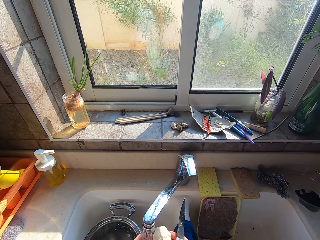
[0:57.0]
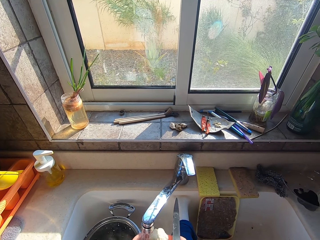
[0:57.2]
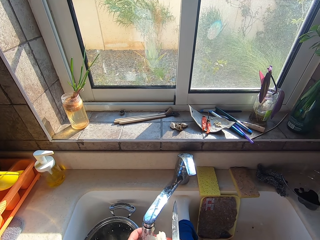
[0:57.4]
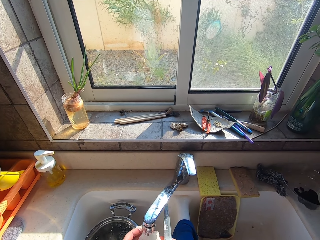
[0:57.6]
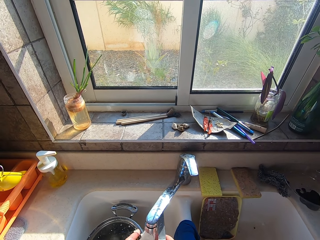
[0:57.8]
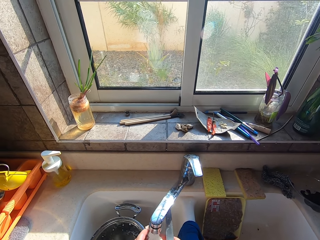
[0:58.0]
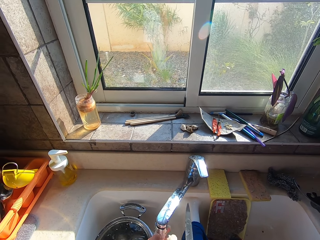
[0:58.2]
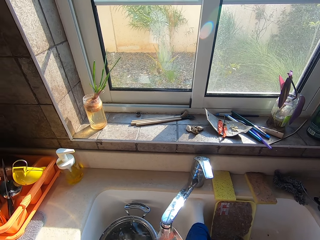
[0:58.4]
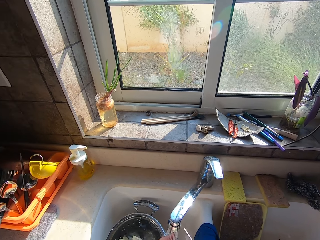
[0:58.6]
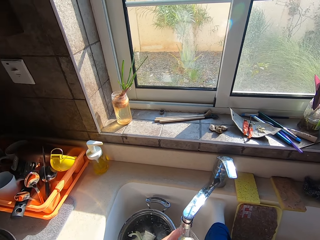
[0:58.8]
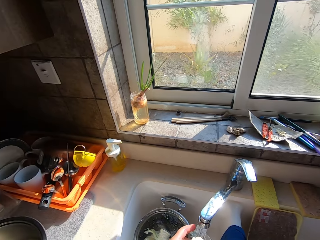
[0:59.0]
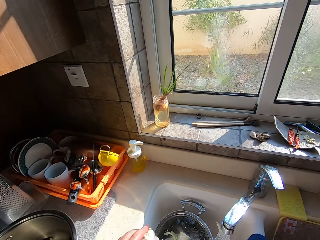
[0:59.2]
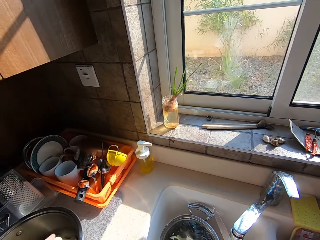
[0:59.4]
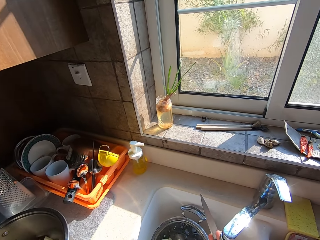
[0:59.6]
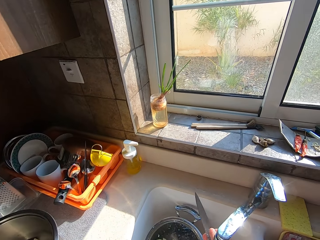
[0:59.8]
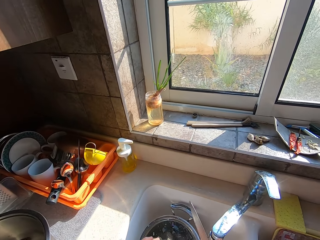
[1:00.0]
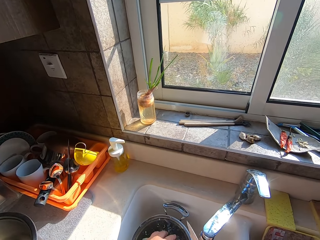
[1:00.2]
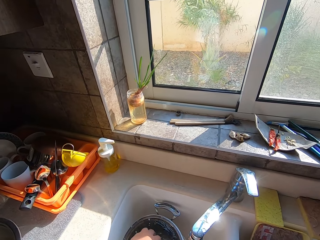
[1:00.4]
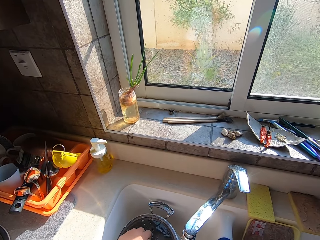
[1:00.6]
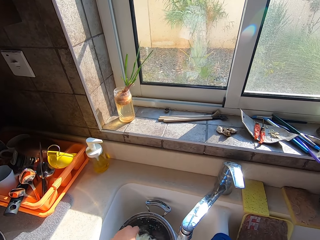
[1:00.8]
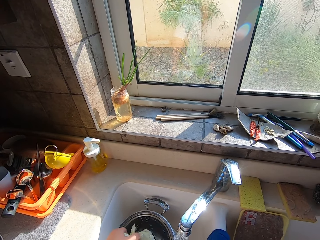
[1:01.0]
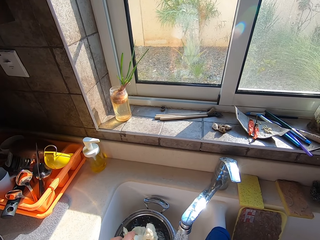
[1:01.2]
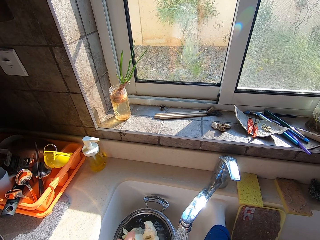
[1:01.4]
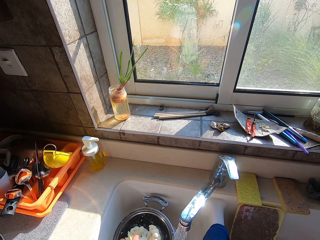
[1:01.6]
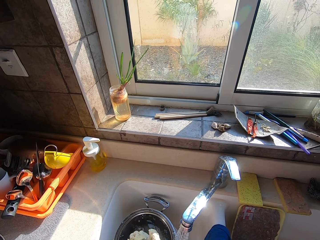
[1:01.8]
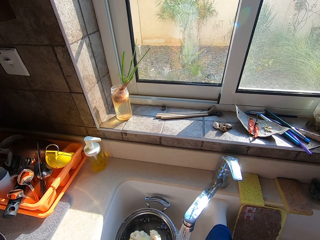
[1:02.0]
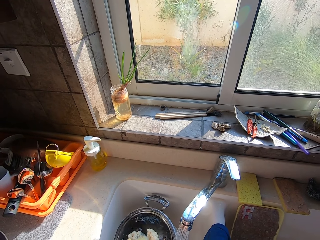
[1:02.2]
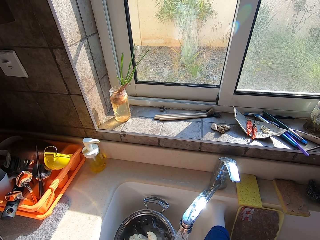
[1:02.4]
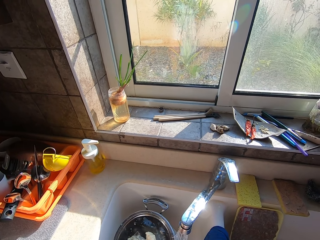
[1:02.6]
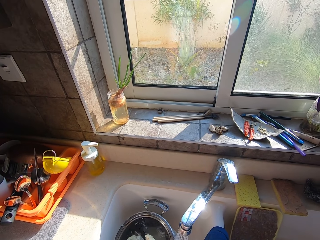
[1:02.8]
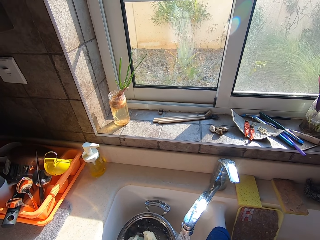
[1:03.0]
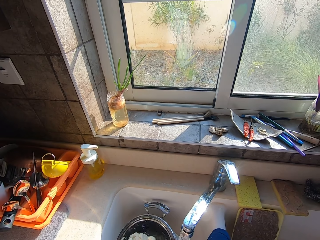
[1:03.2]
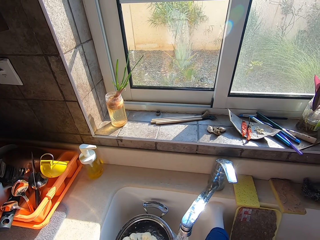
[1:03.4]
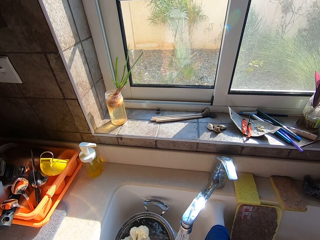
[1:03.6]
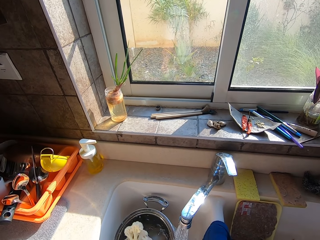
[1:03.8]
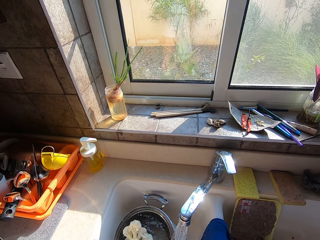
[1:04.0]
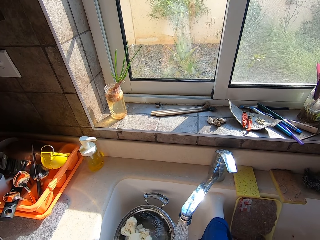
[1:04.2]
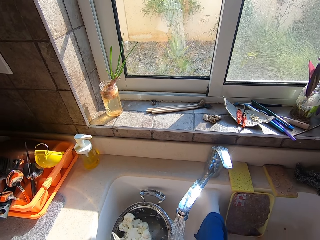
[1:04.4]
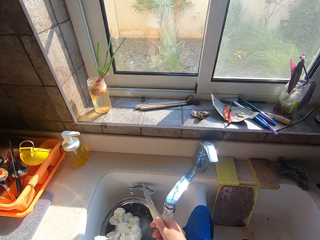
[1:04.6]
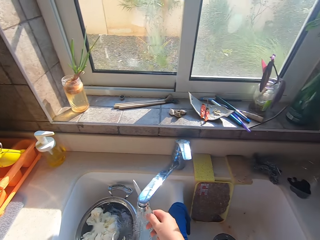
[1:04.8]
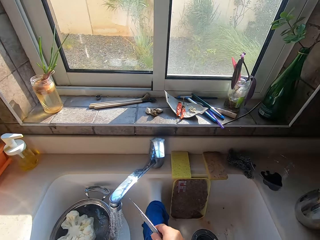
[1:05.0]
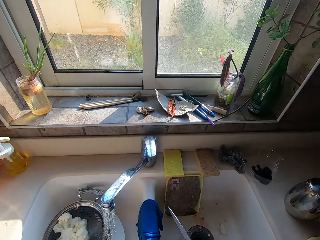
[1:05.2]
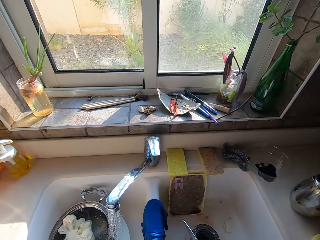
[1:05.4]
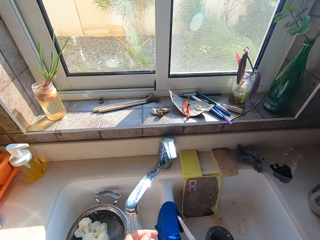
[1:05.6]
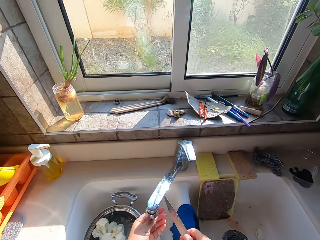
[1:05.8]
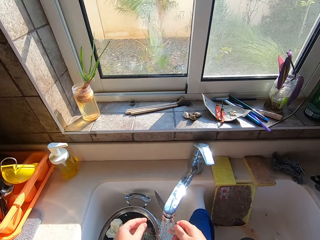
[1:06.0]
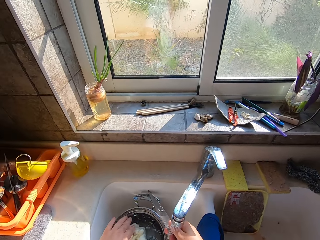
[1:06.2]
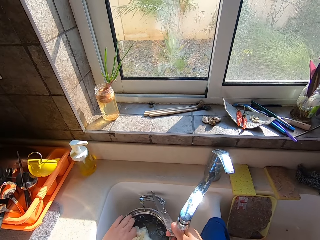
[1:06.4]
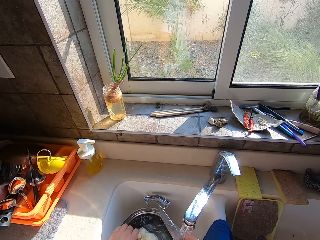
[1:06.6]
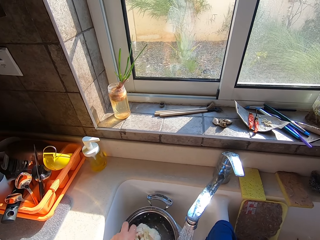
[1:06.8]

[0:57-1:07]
The camera wearer places an onion in the pot.

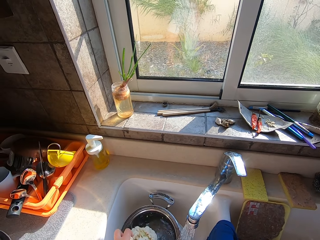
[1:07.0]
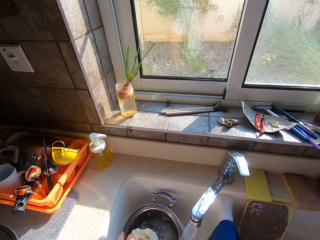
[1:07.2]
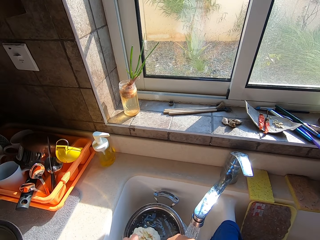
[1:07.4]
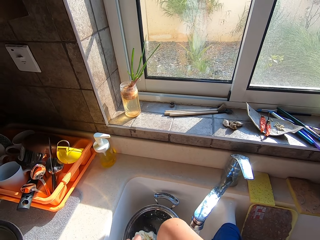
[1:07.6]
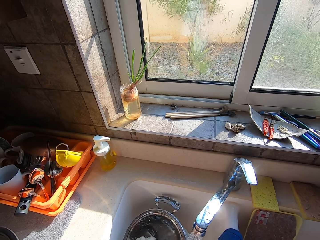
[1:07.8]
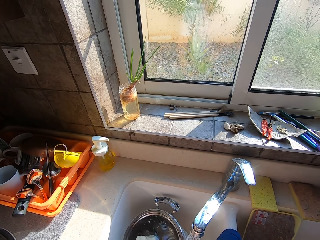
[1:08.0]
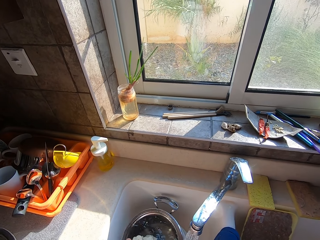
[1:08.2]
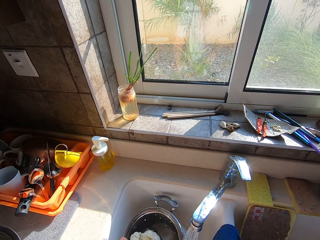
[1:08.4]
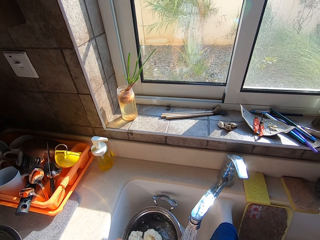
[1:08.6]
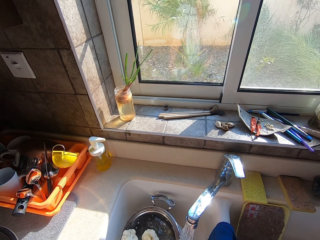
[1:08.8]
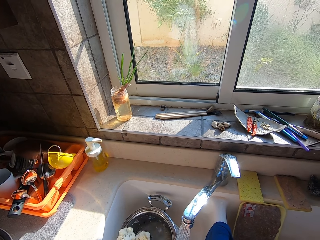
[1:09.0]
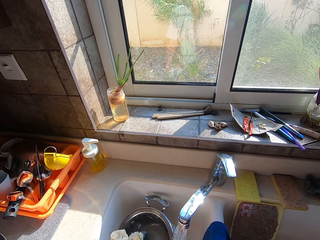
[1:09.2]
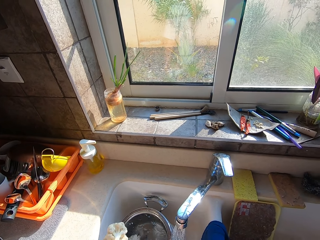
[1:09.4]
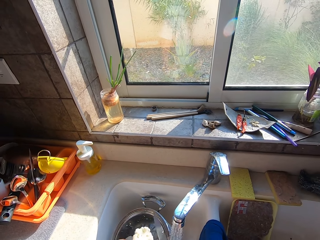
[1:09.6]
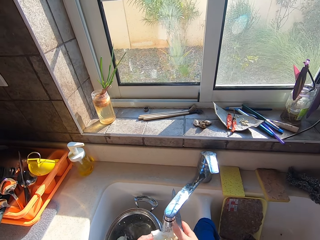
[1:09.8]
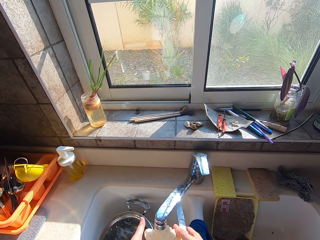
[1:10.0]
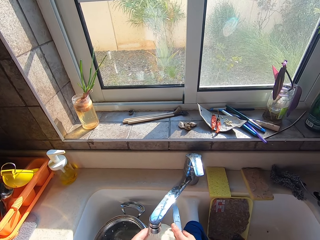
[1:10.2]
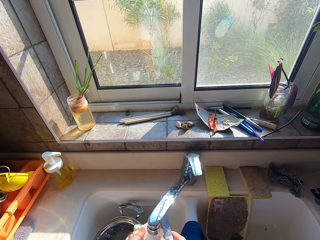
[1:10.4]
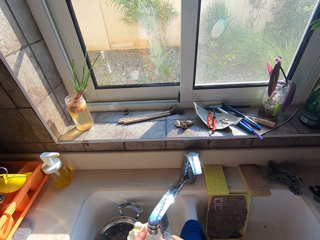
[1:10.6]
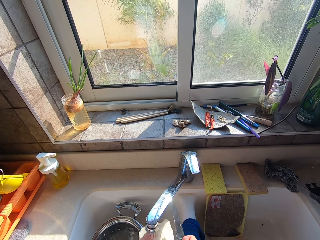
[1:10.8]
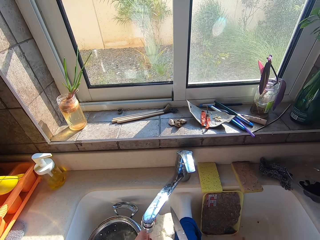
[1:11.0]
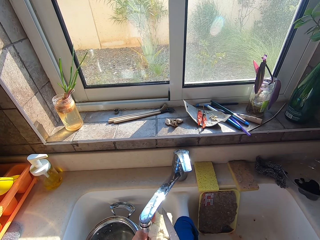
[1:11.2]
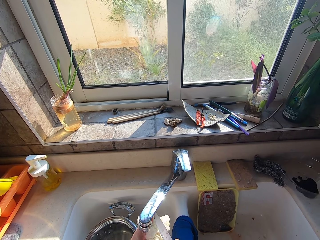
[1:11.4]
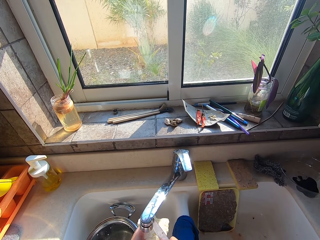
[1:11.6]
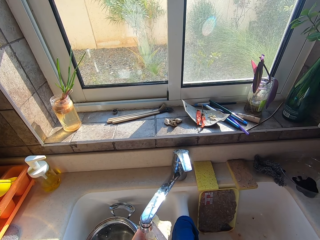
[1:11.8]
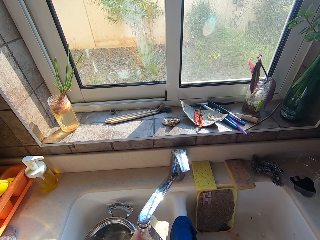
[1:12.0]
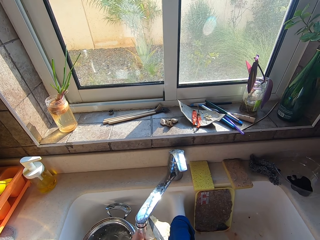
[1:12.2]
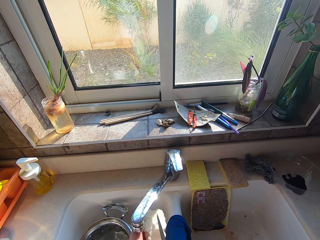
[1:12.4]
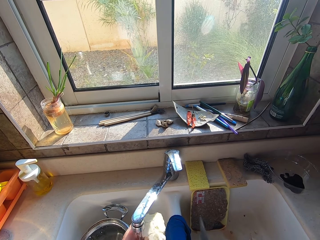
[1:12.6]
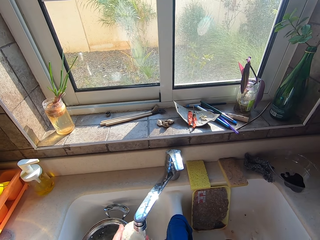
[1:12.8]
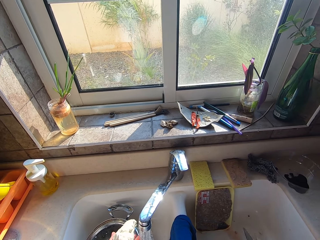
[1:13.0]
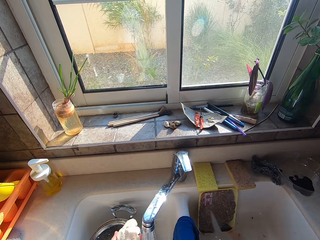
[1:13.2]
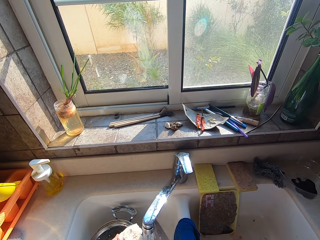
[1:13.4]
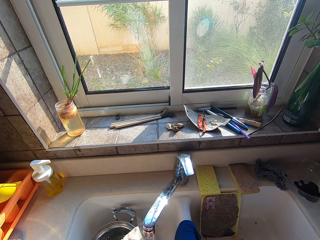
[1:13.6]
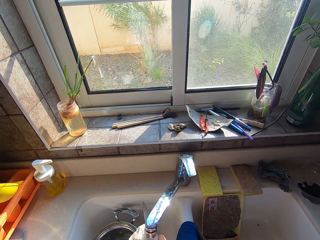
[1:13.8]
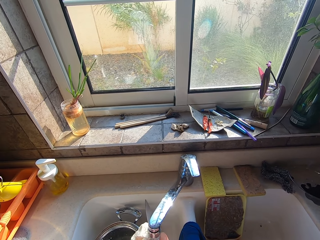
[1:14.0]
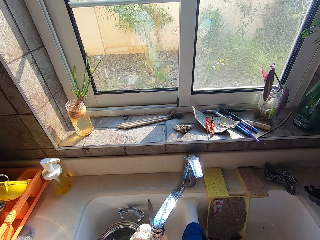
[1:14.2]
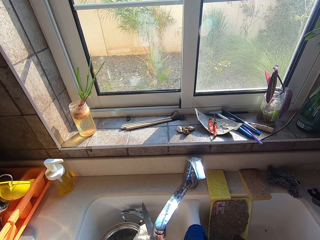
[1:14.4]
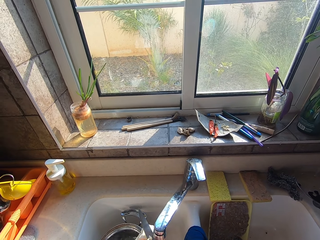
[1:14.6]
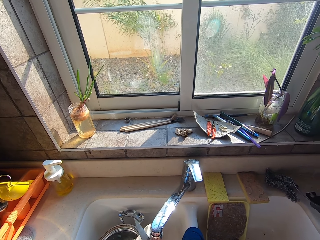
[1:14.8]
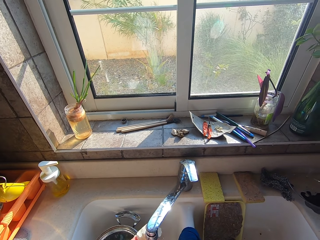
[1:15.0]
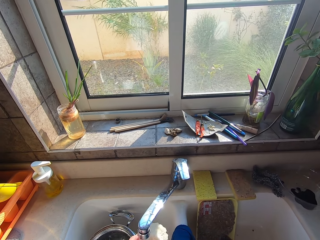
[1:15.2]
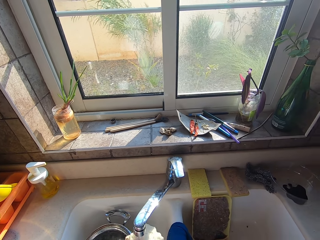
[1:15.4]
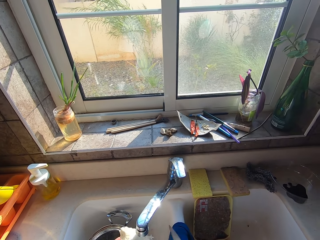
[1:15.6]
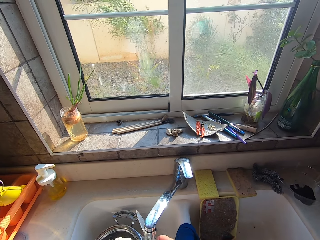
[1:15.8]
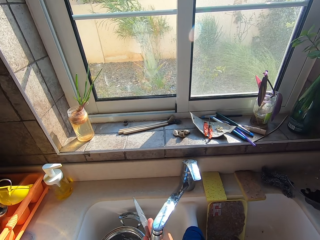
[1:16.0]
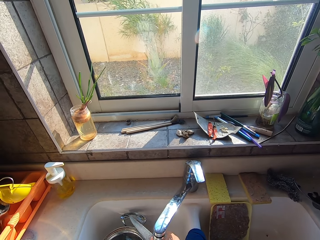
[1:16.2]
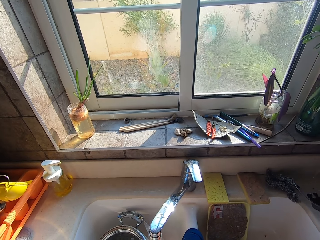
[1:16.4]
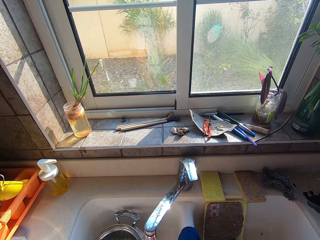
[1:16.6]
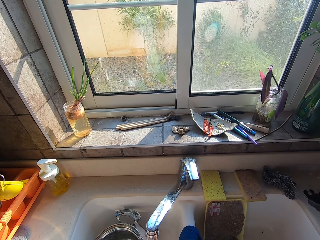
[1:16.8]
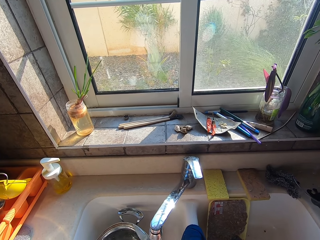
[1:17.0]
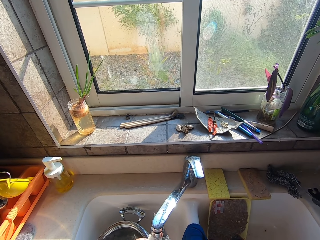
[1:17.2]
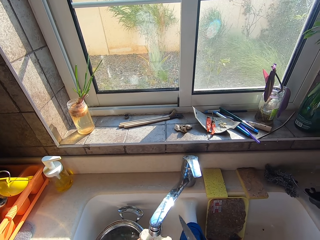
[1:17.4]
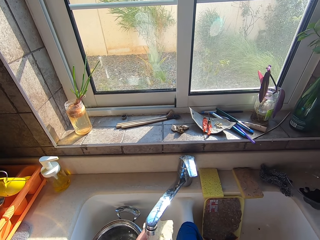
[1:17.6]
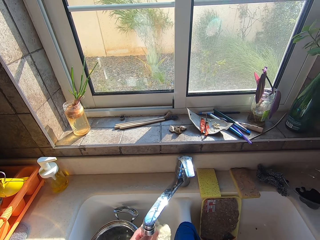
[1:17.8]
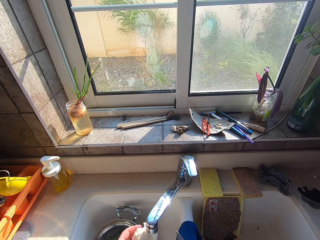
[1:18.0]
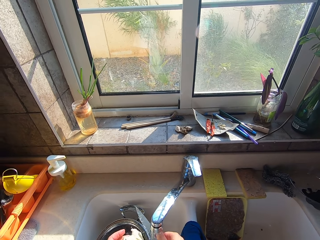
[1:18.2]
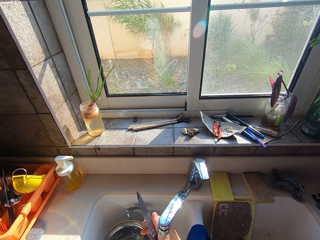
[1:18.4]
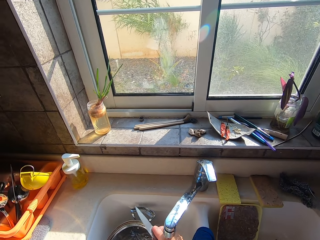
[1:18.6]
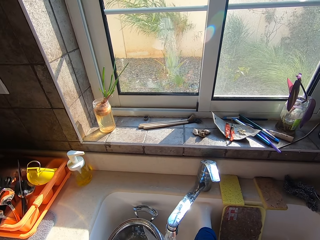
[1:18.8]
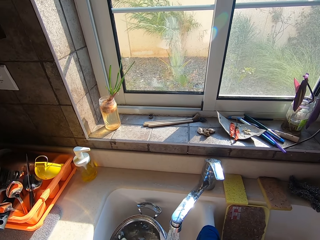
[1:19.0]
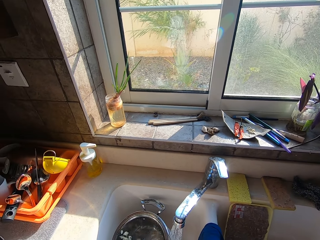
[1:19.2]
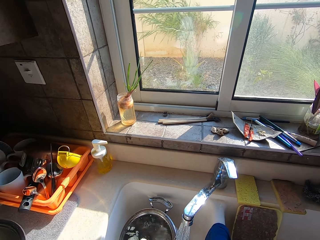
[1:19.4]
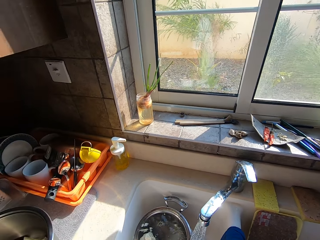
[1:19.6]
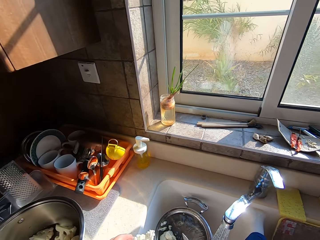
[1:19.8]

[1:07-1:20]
The camera wearer washes a vegetable in a pan. They break an onion into pieces.
